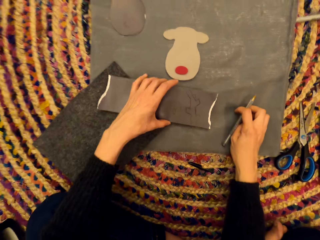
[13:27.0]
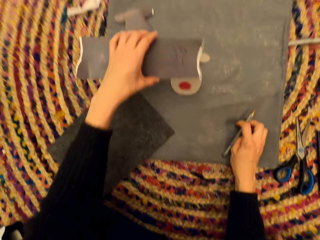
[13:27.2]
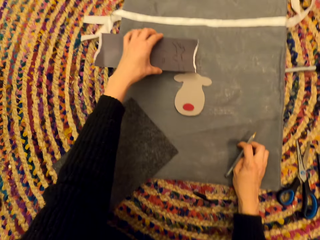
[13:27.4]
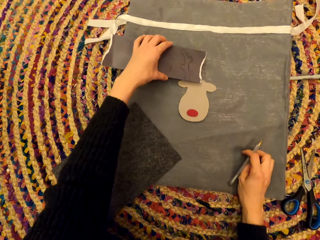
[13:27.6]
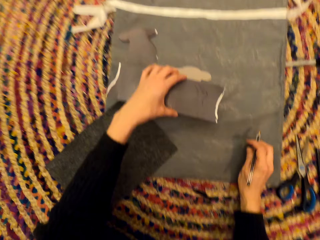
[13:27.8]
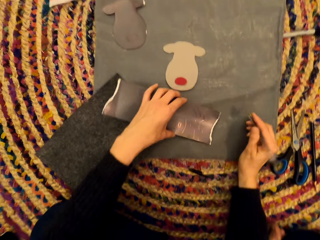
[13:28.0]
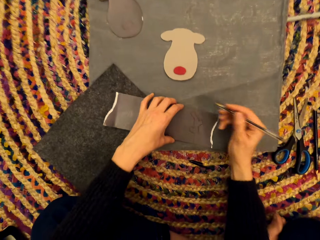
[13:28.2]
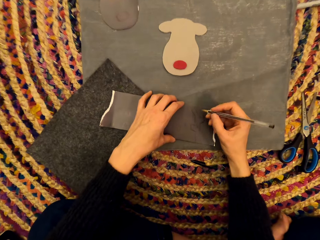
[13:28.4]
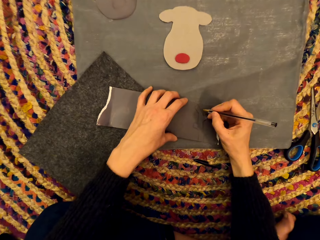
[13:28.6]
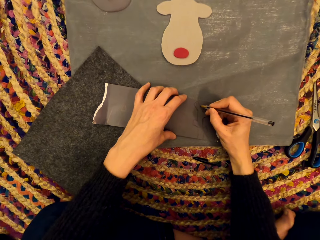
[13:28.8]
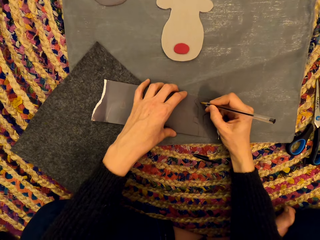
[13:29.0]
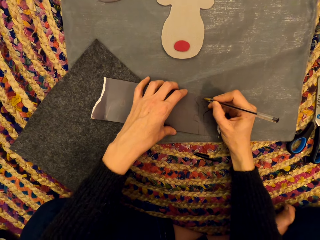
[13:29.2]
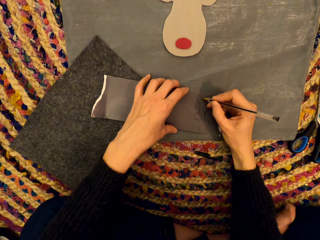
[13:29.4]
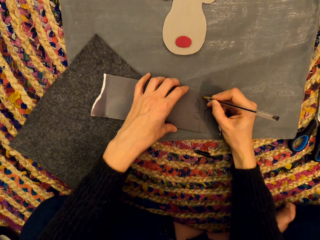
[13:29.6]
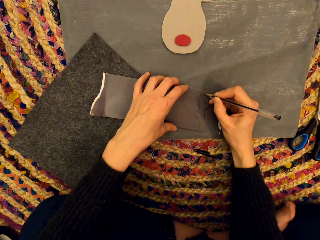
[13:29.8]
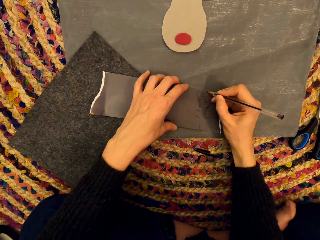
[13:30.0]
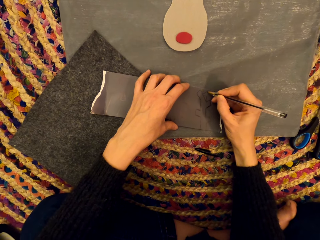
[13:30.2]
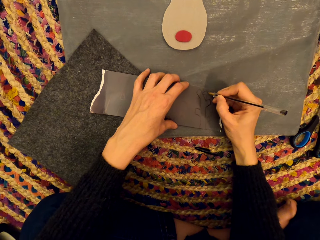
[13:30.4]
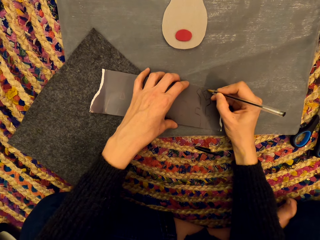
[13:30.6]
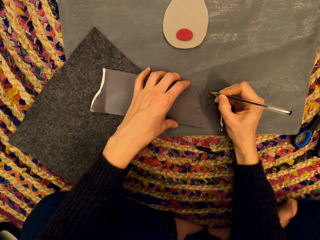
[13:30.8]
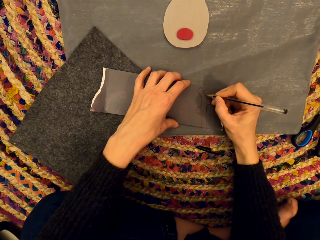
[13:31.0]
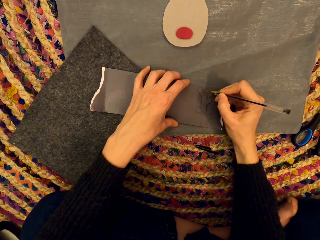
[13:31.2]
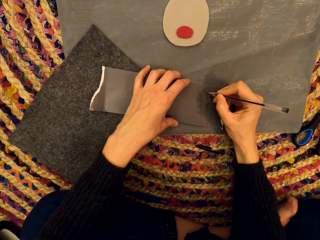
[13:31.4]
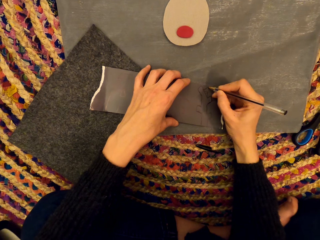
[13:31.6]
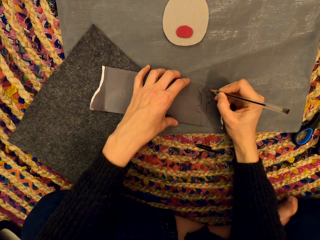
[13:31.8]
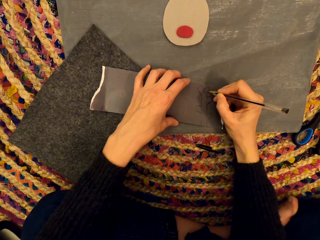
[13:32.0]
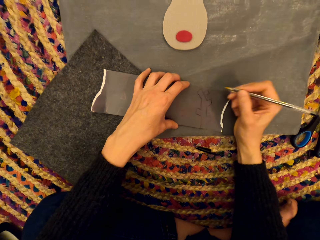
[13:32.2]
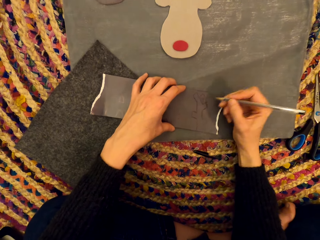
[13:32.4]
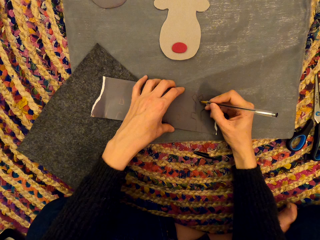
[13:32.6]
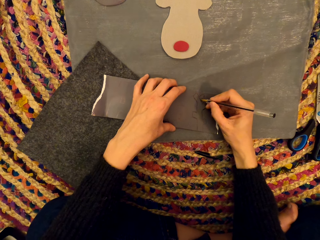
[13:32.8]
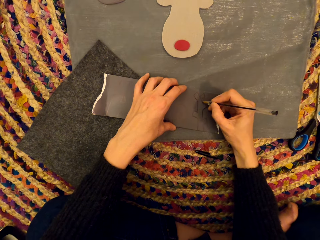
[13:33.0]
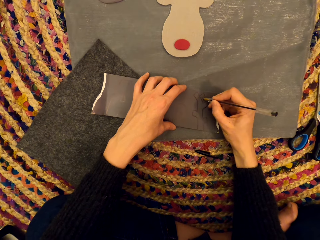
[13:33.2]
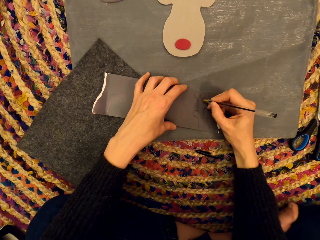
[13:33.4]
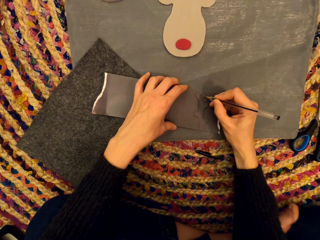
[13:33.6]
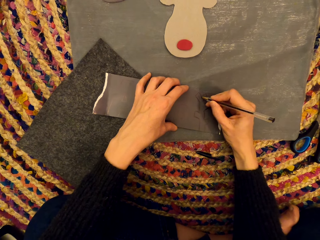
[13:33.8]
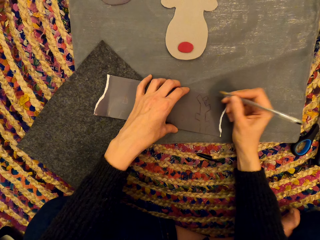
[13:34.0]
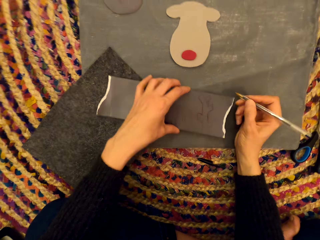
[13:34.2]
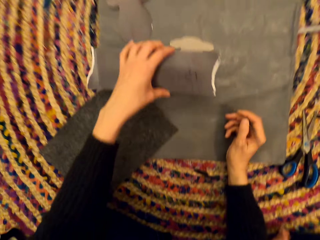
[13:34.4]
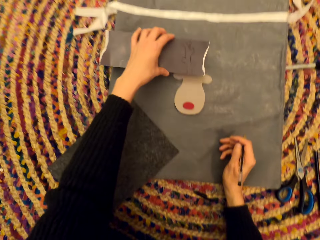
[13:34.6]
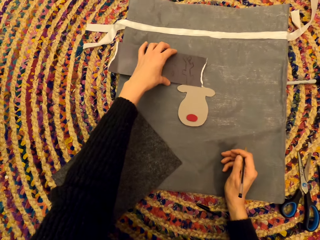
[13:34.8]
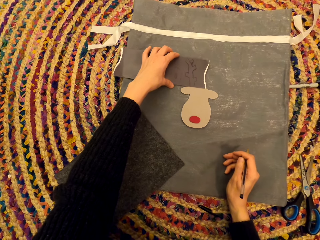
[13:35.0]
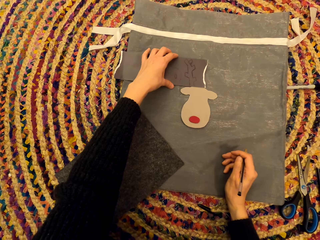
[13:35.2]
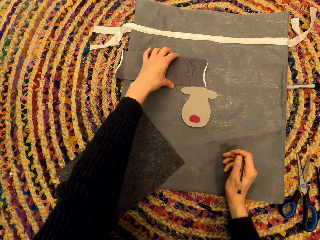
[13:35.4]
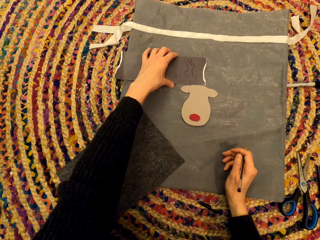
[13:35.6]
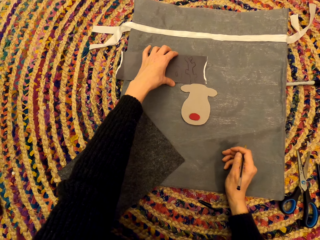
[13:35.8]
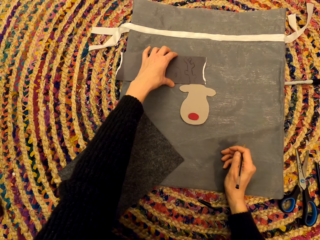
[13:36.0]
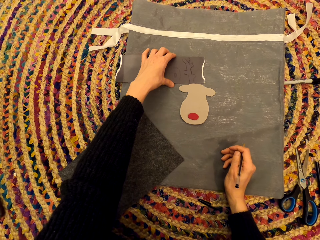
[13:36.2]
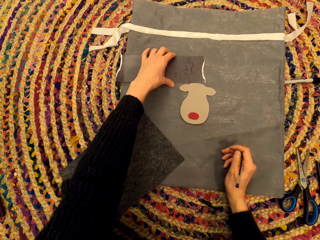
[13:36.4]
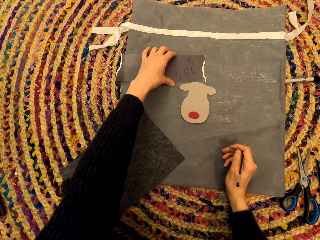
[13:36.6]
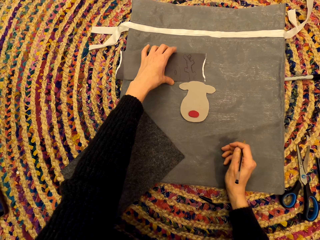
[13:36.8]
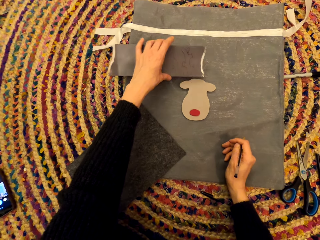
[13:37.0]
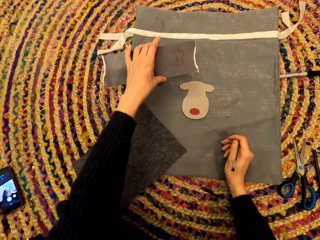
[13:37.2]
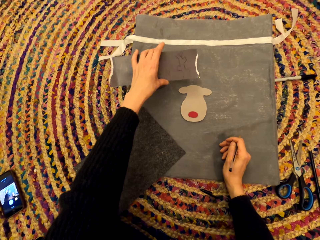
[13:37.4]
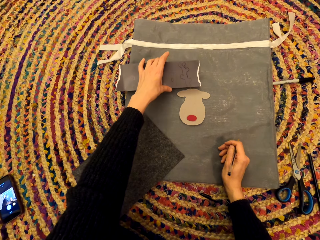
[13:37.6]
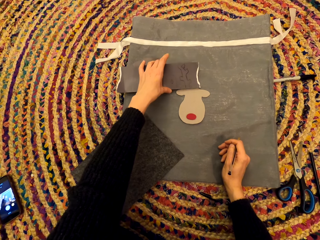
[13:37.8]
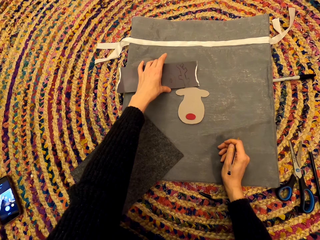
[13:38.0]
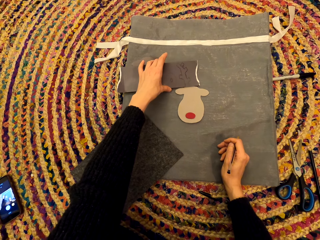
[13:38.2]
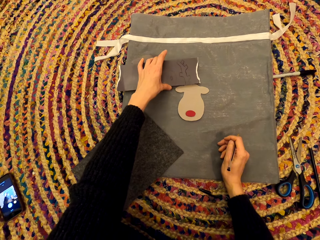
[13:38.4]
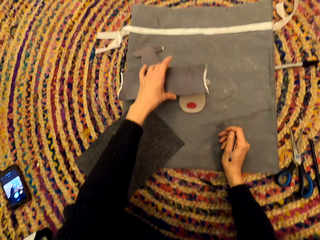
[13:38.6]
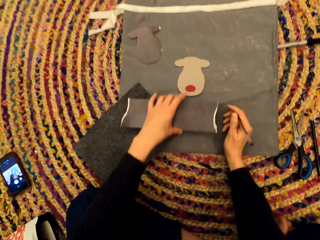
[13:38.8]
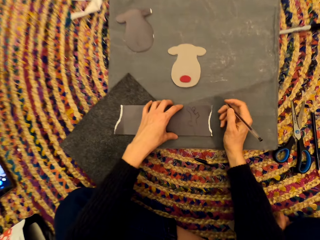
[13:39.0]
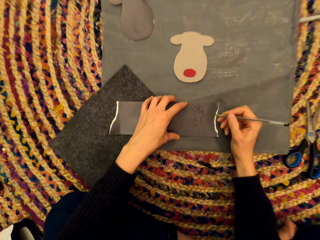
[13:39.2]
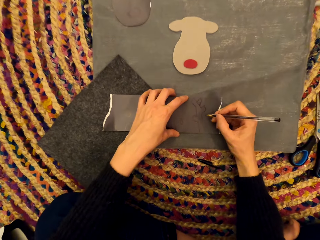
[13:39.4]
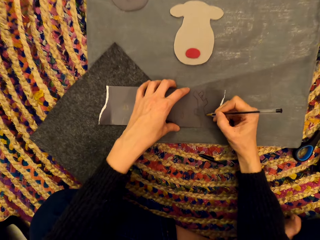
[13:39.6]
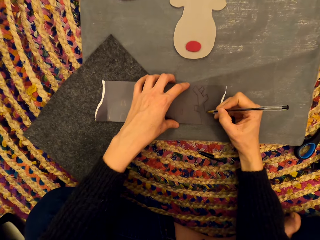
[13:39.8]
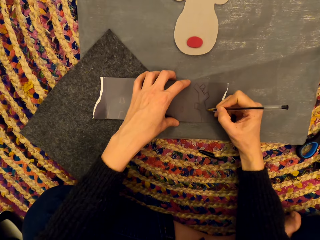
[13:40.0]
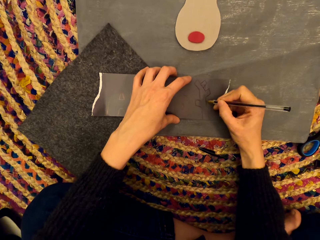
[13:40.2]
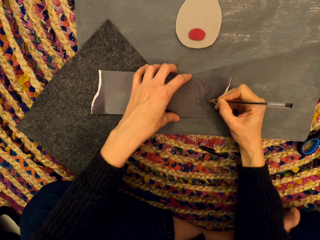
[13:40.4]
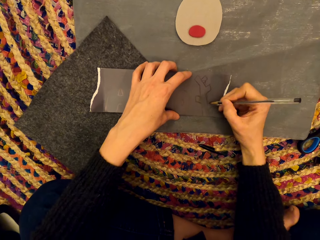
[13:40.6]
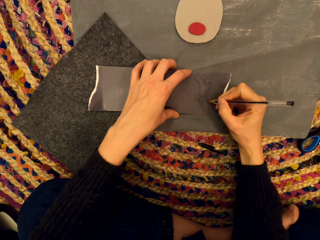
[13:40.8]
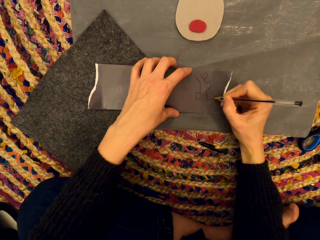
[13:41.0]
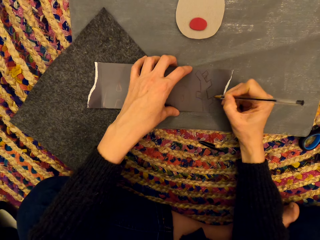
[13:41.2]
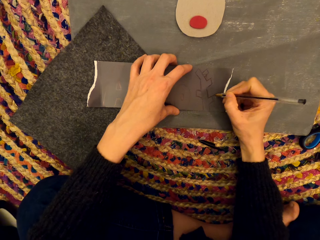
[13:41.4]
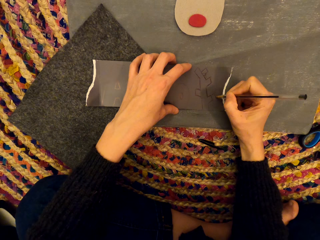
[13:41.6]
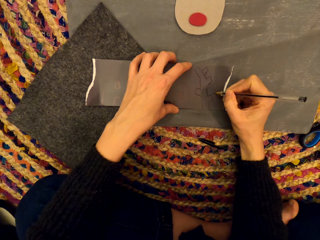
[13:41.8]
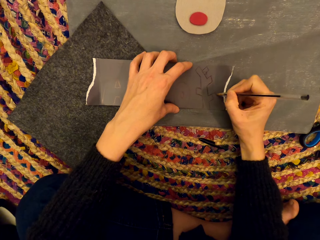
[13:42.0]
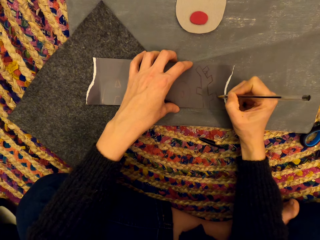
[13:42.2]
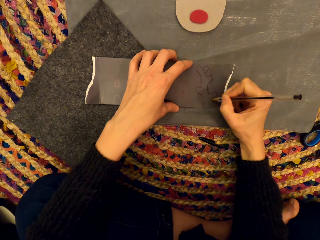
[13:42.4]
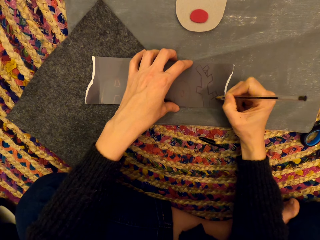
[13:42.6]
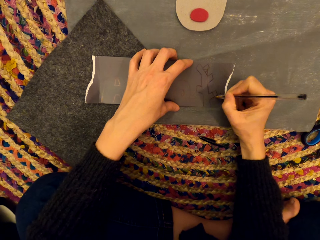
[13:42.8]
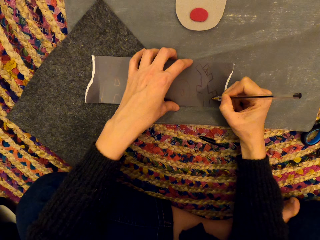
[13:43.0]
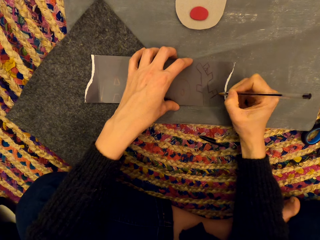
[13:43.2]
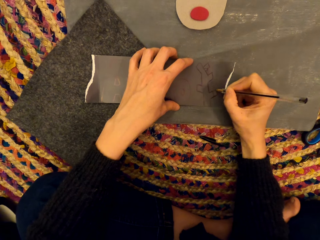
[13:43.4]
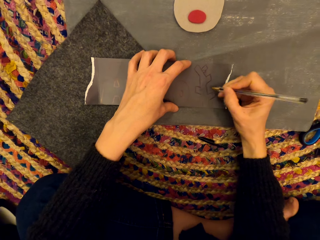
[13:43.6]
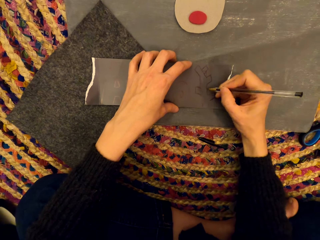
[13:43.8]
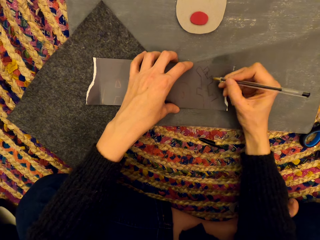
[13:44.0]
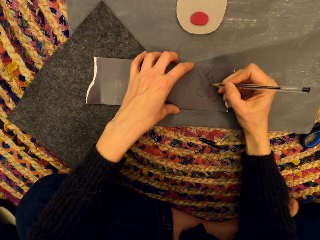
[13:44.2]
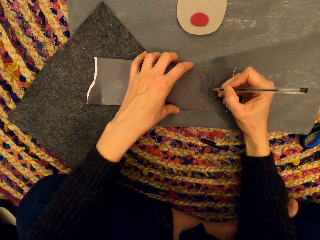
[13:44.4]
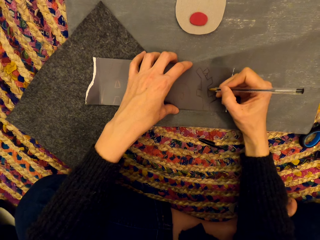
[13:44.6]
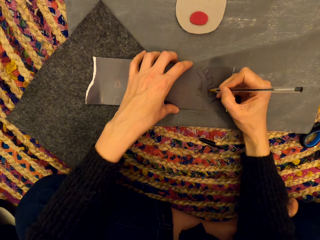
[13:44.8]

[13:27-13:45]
The camera wearer lifts the paper. They draw. They drop the paper. They pick up the paper. They draw.

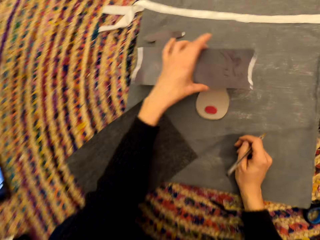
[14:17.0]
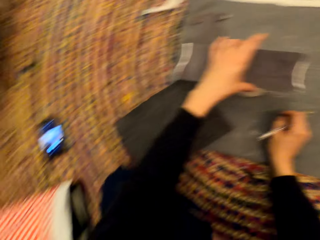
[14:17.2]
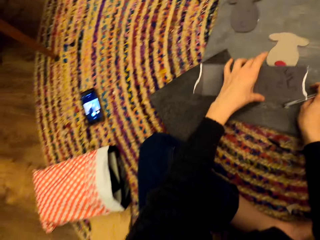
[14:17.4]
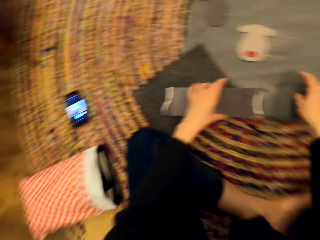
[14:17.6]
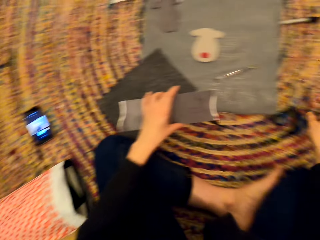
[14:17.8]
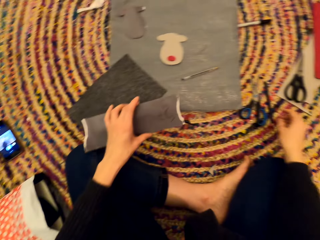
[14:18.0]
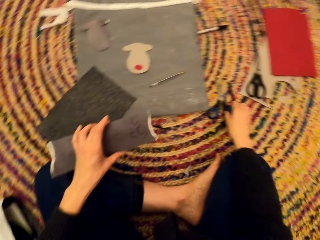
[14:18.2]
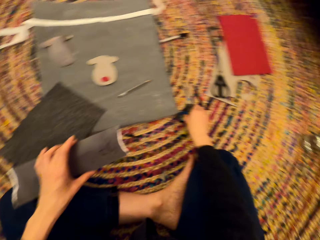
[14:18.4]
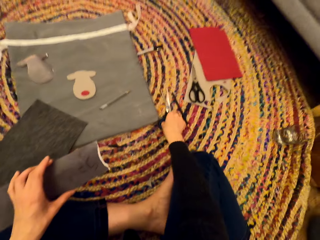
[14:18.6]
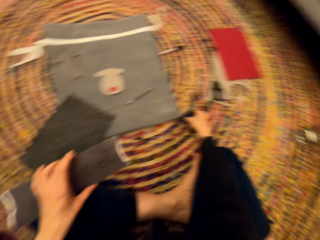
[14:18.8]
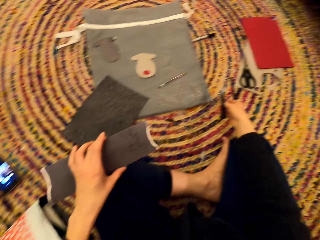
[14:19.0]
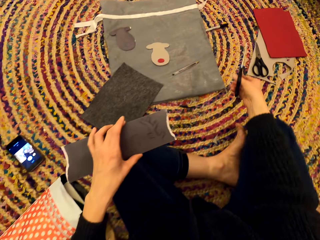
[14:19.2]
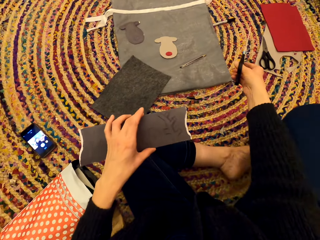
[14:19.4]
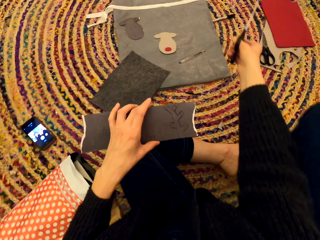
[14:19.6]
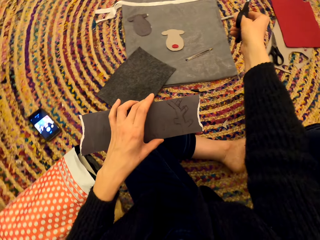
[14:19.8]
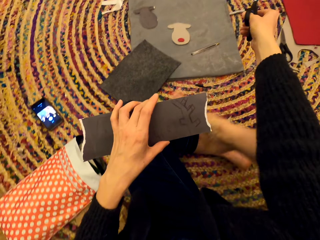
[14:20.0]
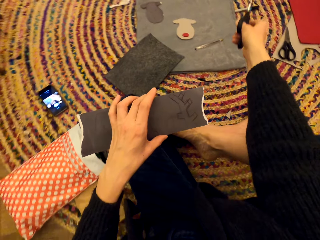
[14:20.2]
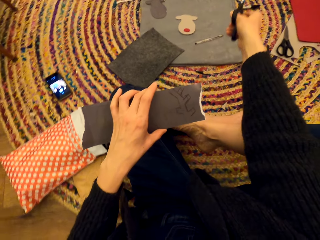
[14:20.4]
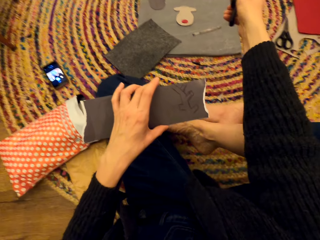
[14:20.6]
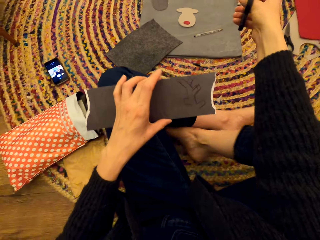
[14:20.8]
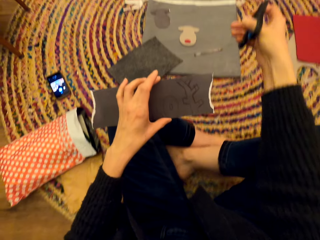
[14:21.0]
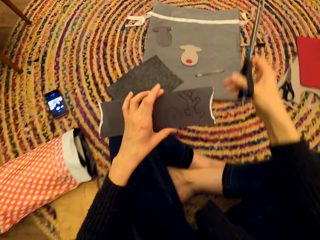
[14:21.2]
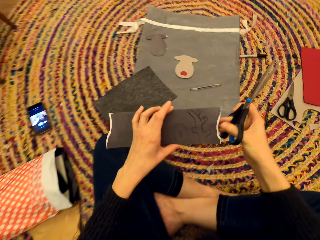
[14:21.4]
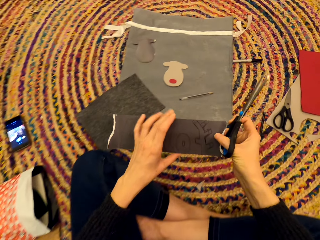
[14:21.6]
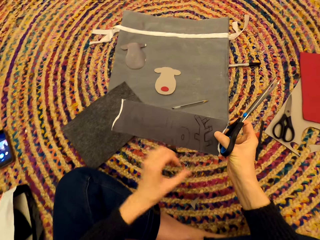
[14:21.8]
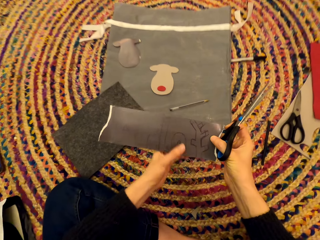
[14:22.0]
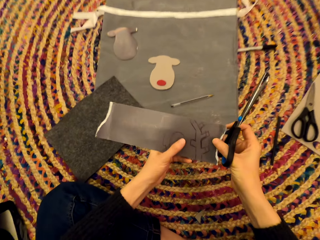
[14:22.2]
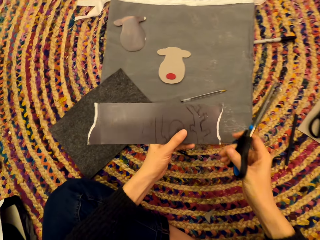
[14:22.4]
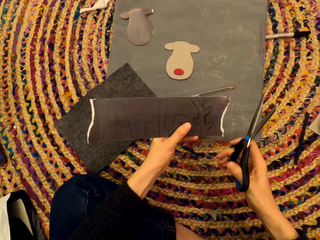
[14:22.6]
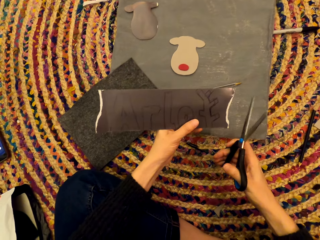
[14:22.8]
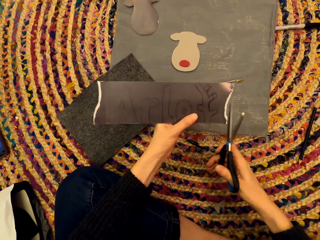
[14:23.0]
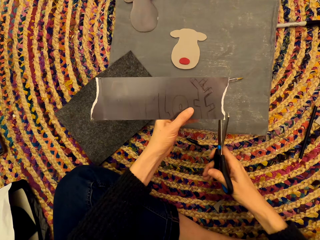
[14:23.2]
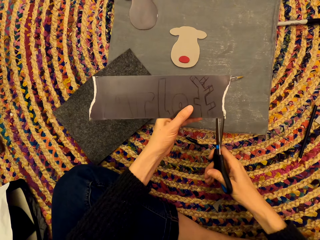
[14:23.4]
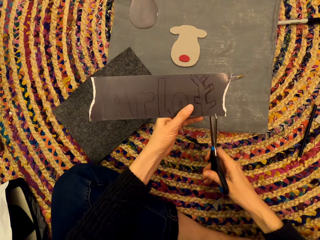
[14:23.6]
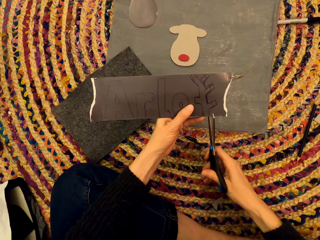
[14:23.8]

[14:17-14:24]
The camera wearer drops the pen on the carpet. They pick up the scissors from the carpet.
